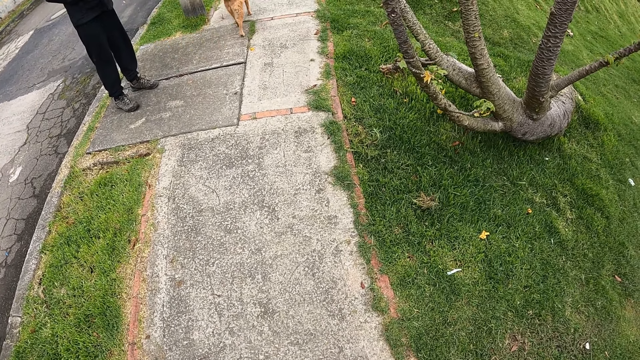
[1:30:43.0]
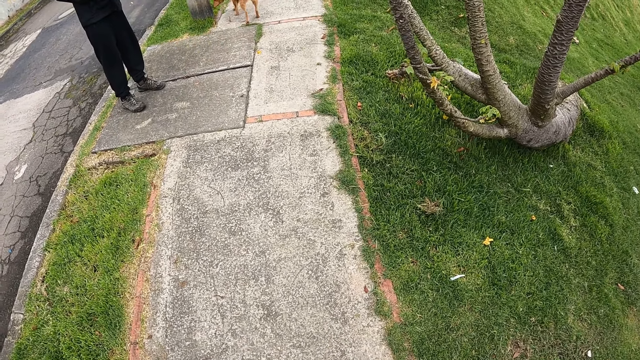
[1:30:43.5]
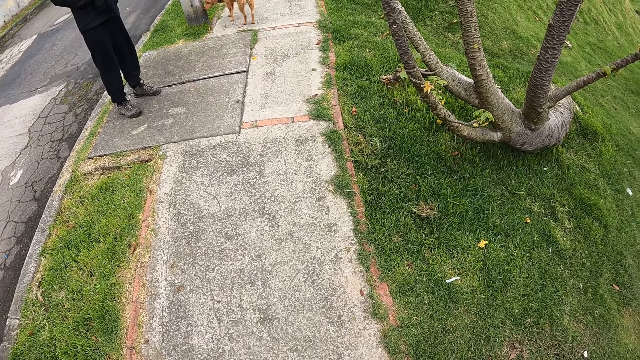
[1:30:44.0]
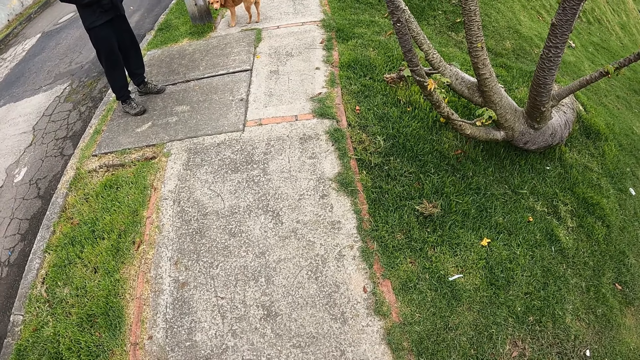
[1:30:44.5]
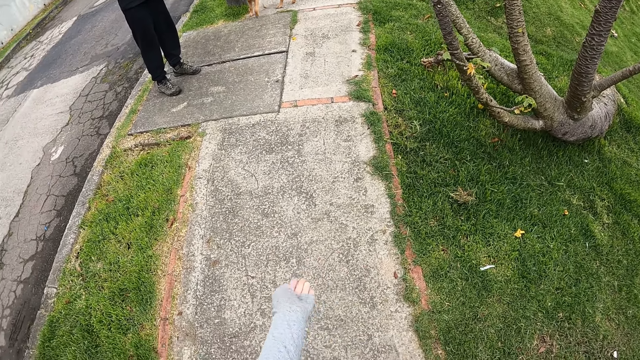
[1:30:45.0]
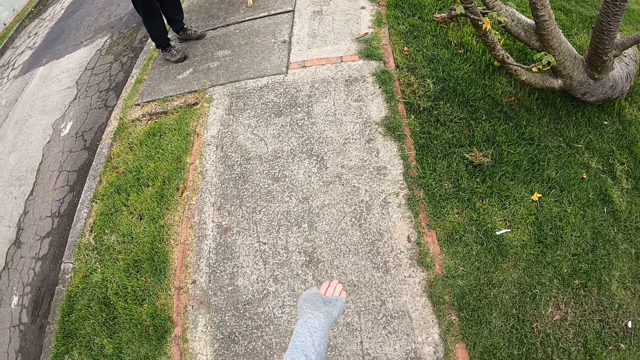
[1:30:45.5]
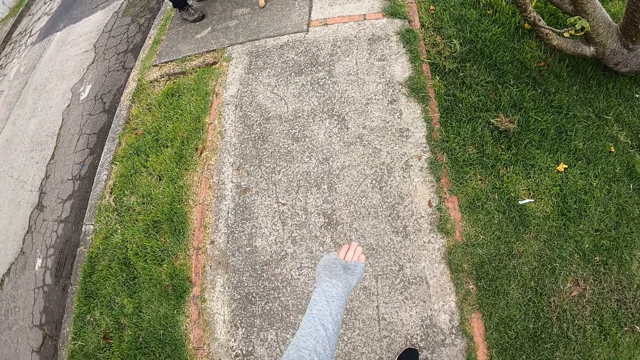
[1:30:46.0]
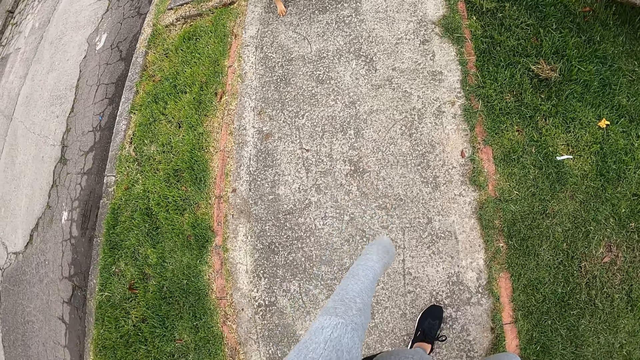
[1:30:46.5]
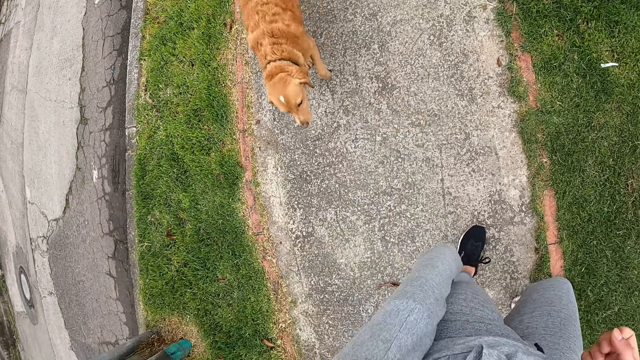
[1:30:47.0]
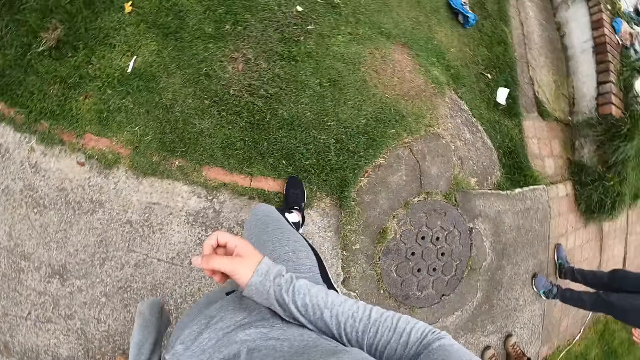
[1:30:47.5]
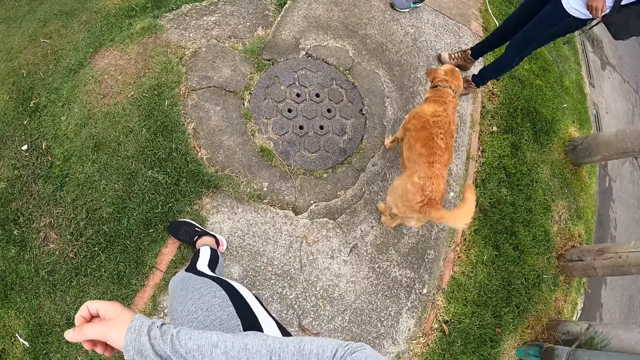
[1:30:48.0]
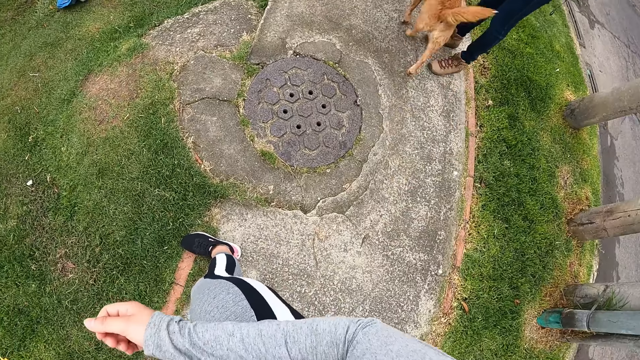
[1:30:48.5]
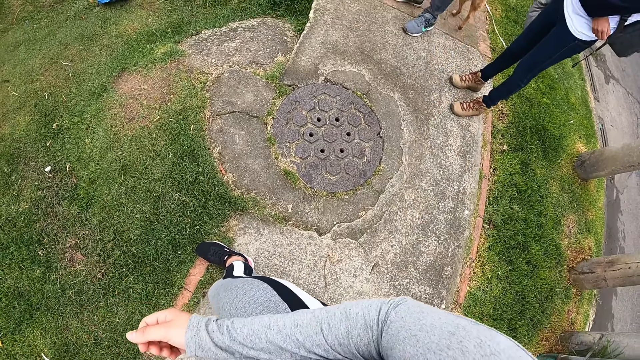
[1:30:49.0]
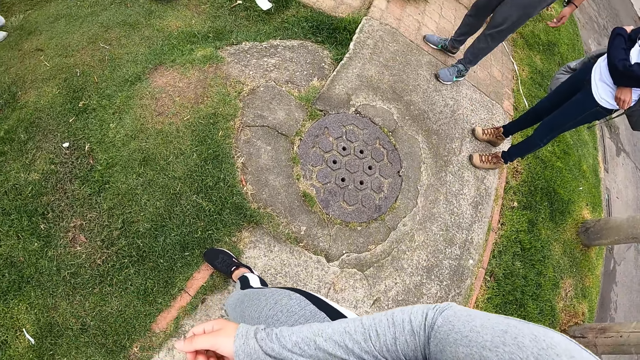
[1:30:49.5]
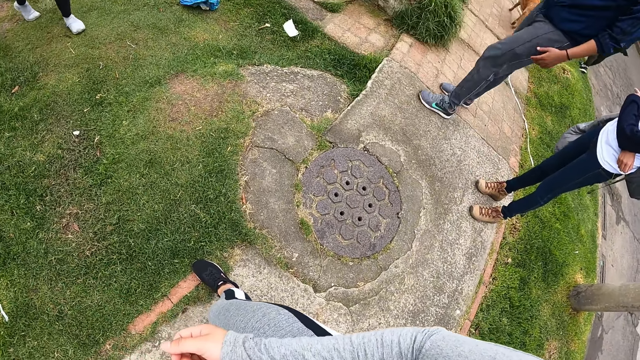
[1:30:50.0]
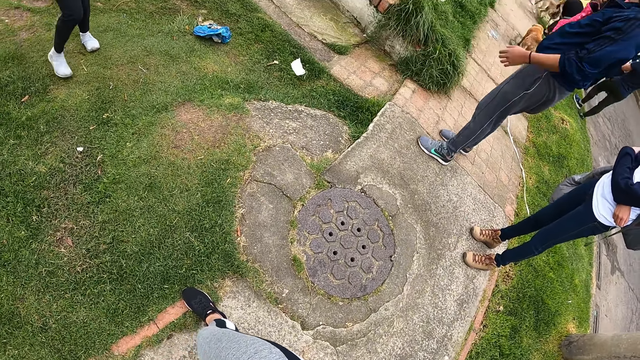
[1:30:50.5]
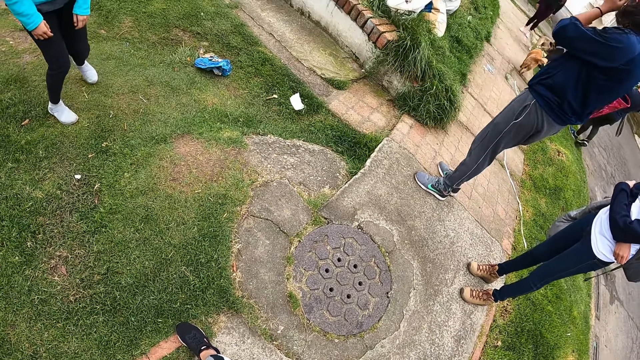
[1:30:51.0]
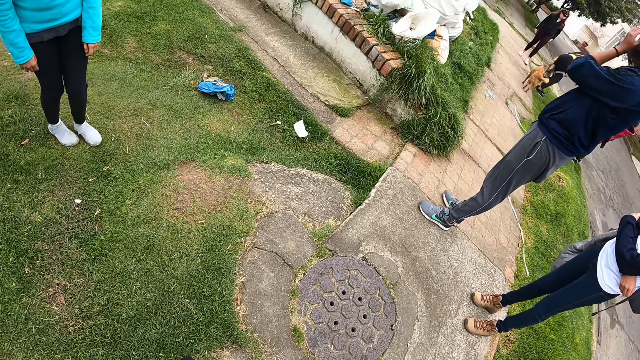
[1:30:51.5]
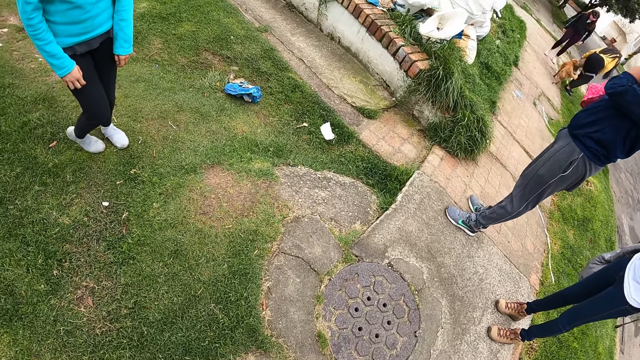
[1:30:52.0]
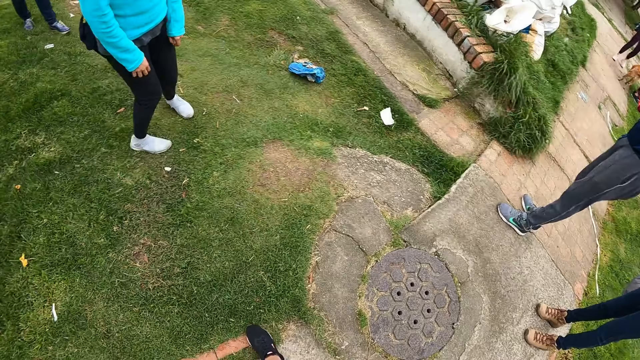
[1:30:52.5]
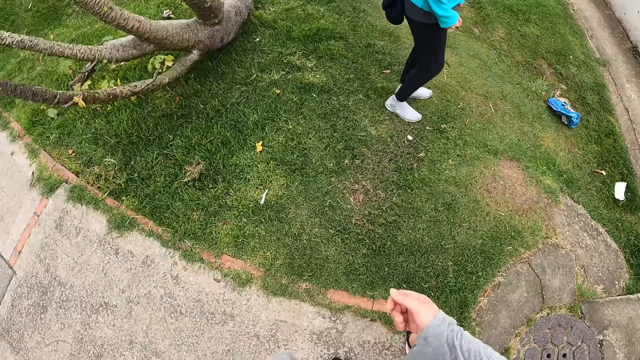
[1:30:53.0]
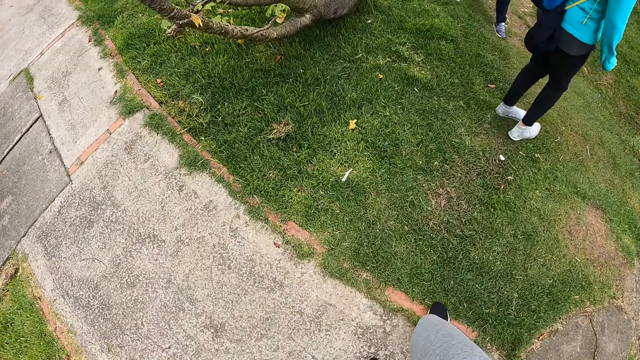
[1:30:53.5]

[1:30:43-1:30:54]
The camera wearer stretches her hand. The dog walks through a walkway. The camera wearer turns around.

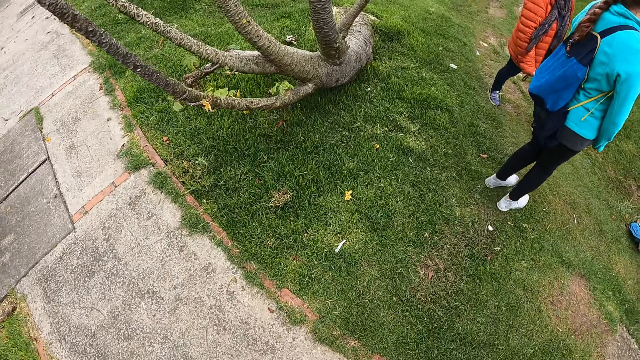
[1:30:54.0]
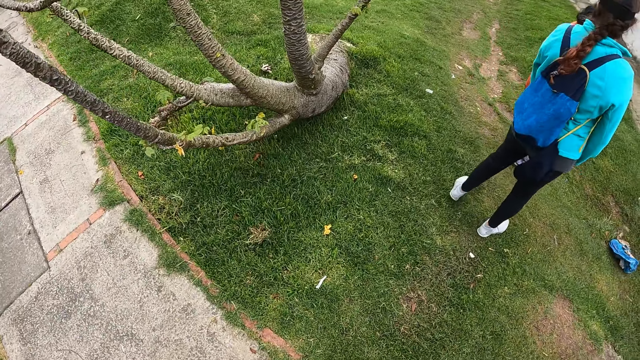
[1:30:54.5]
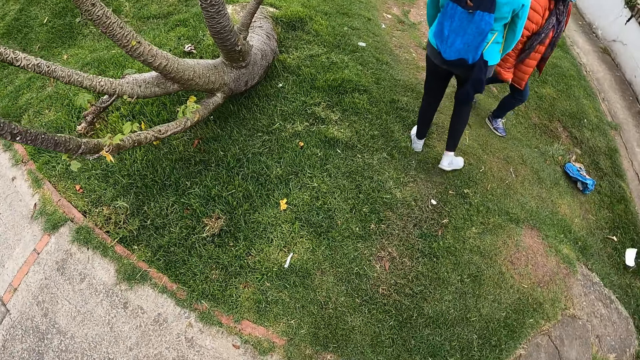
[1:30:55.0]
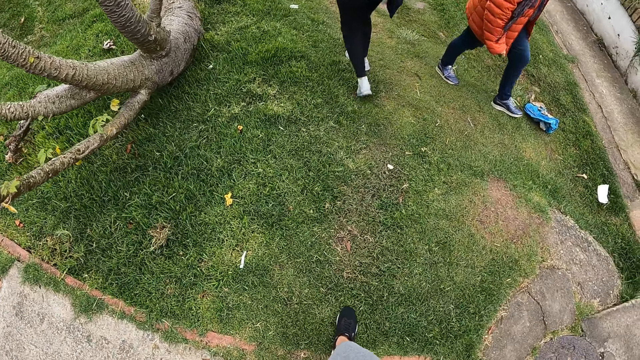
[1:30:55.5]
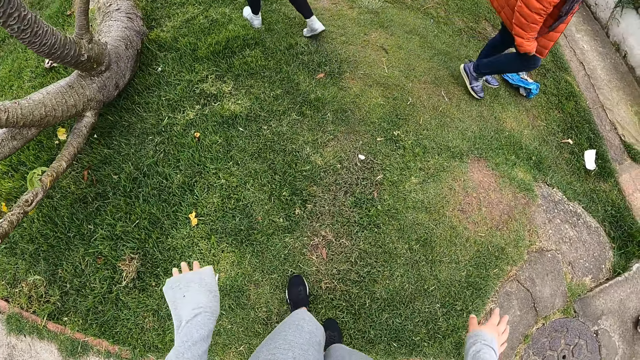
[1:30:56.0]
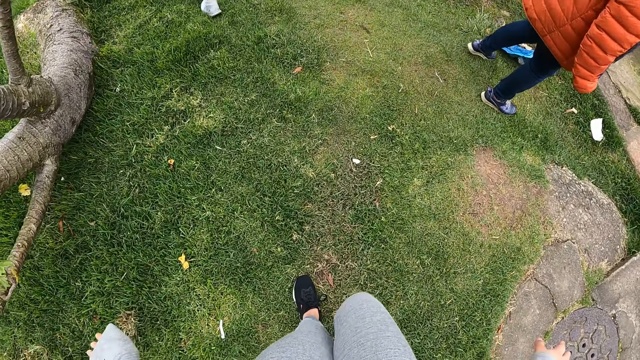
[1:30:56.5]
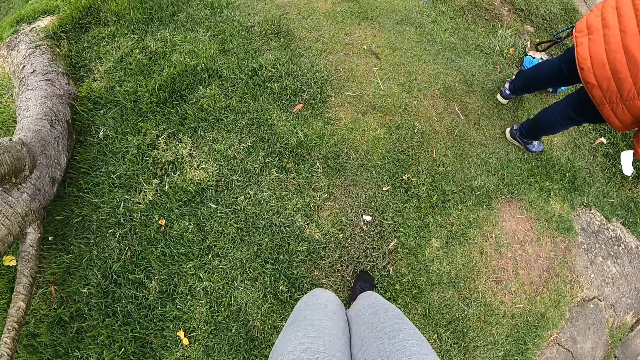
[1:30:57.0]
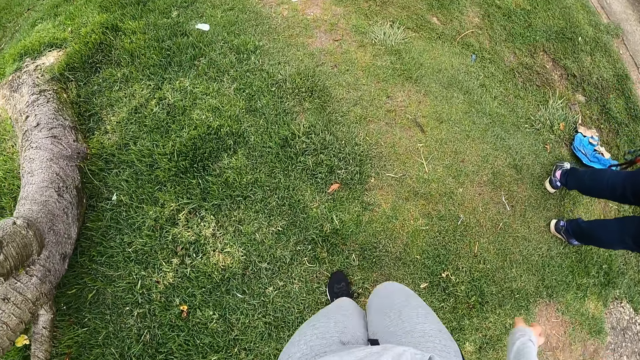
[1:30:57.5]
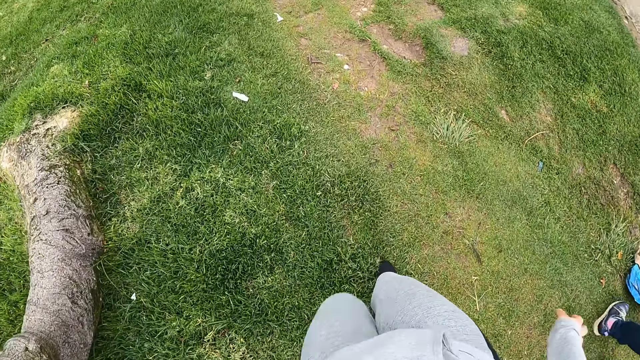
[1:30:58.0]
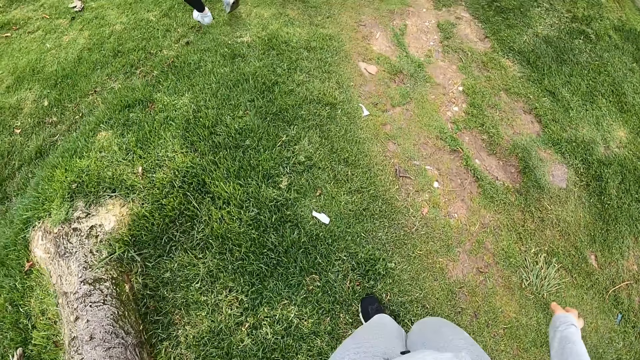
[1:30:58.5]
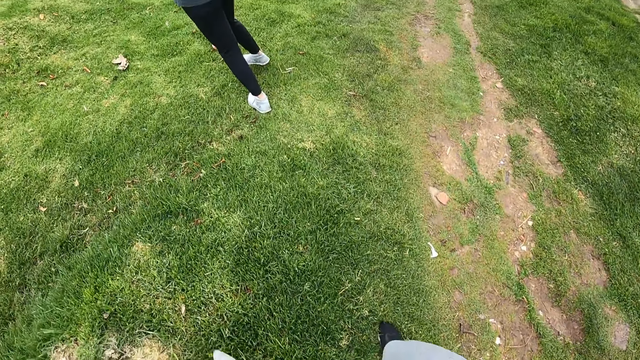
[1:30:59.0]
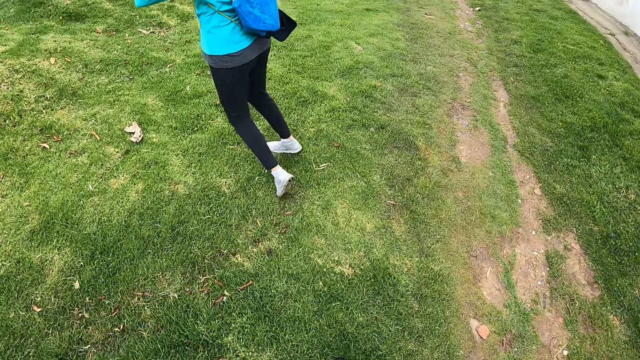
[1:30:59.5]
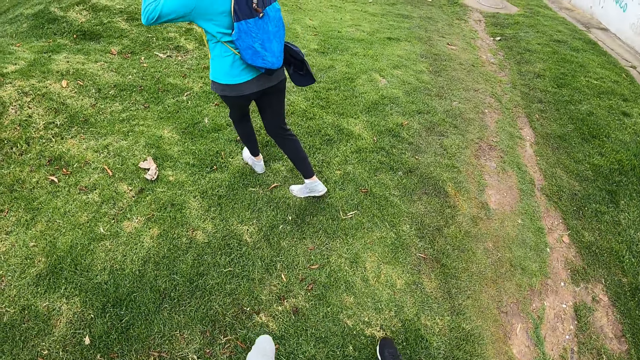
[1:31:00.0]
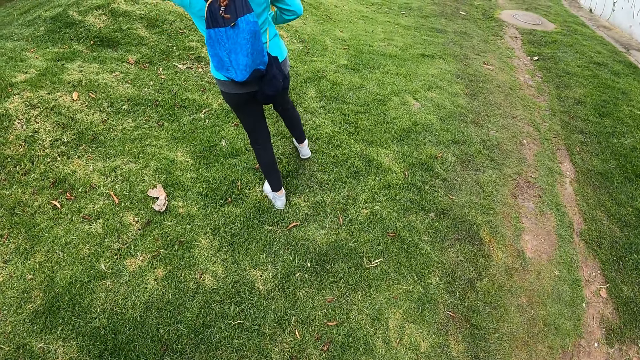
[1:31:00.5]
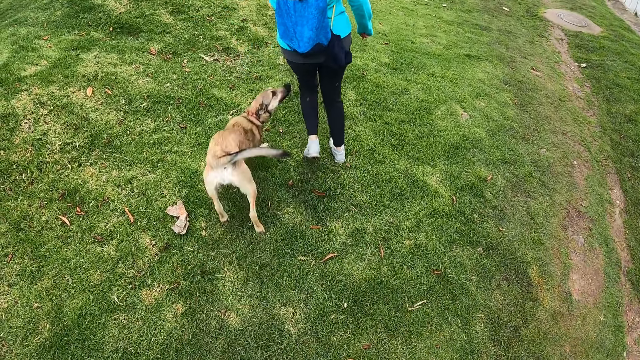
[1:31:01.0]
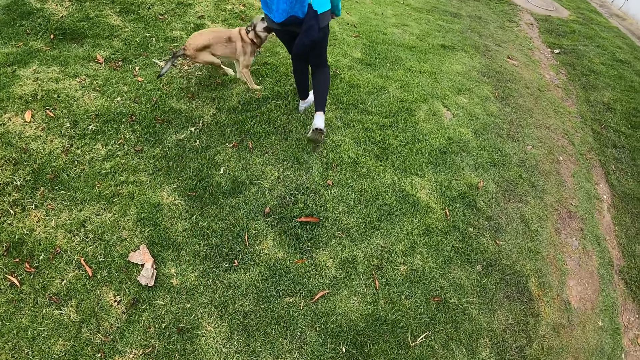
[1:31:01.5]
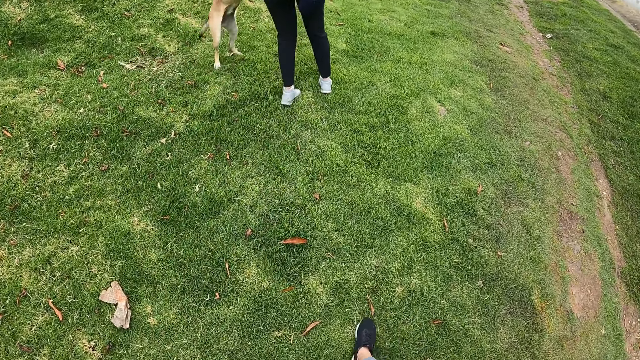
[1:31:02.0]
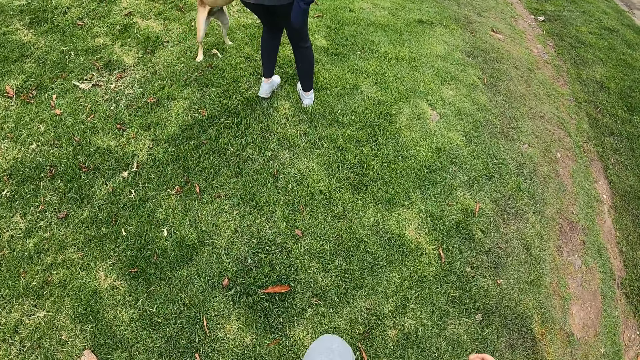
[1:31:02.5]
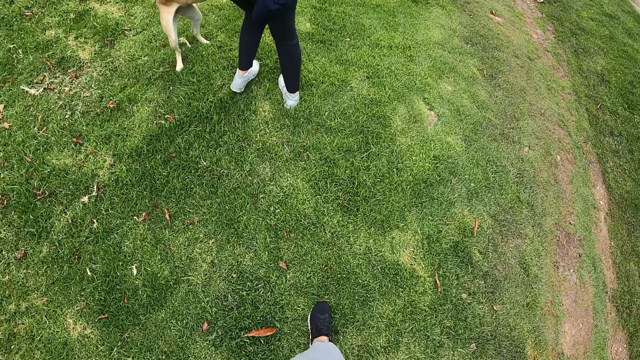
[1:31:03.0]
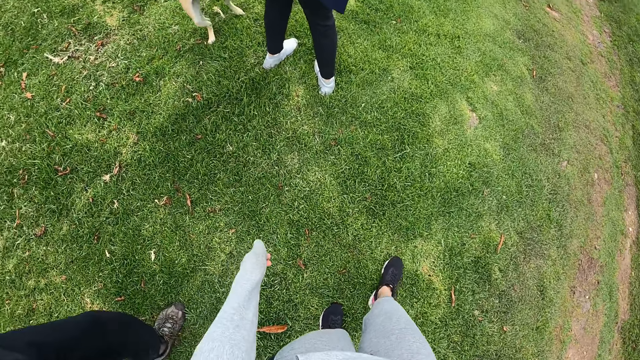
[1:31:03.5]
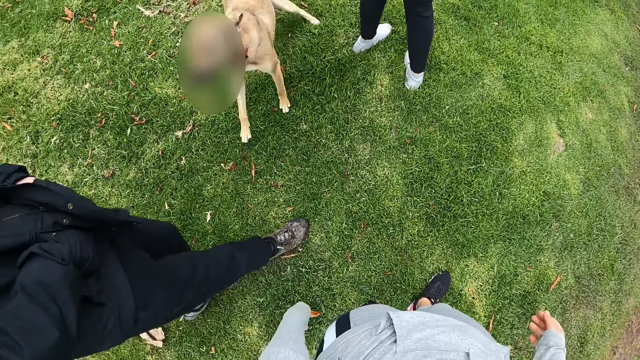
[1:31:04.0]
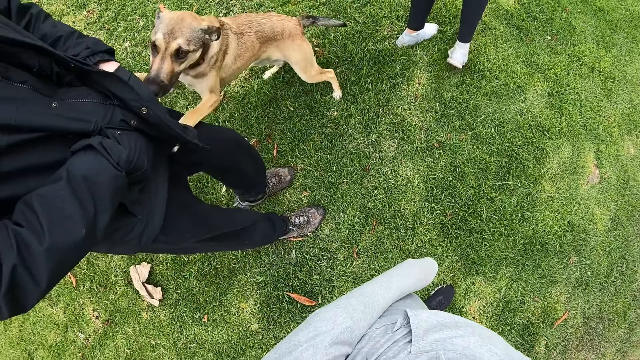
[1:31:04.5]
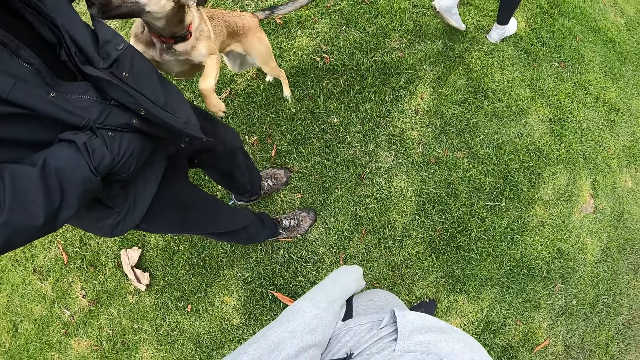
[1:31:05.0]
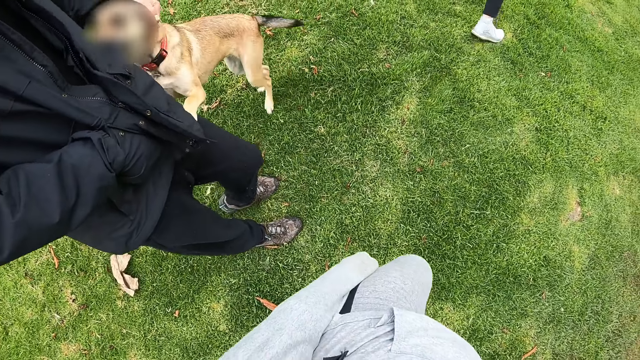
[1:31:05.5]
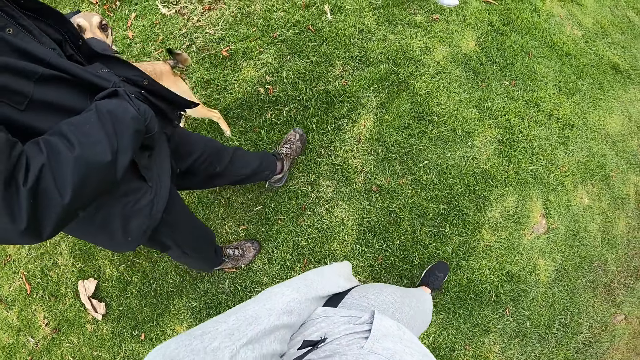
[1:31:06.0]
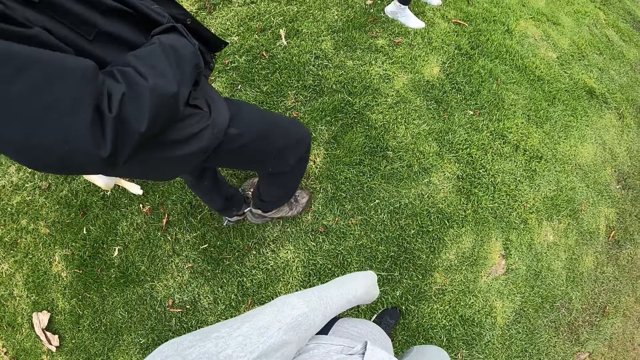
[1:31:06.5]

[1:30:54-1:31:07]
The camera wearer walks through the lawn. The woman walks through the lawn. The dog runs towards the woman. The dog jumps at the woman. The woman holds the dog with both hands. The dog jumps at the man. The man rubs the dog with his left hand.
